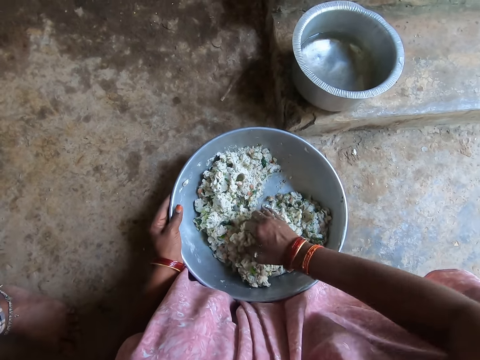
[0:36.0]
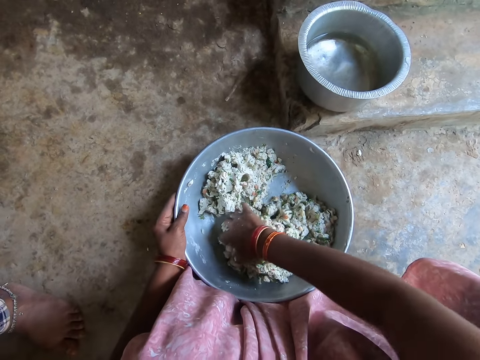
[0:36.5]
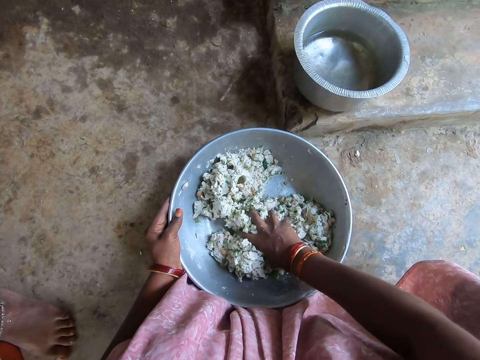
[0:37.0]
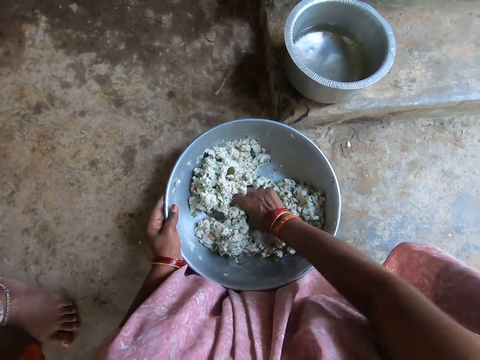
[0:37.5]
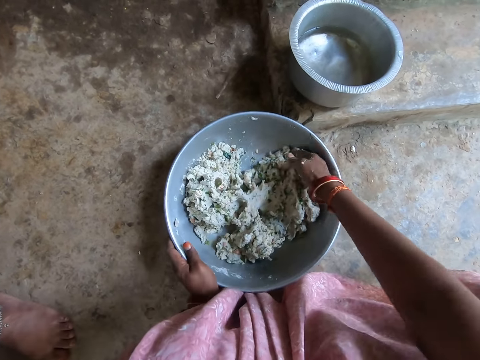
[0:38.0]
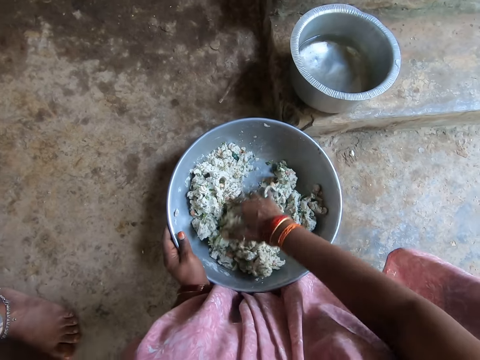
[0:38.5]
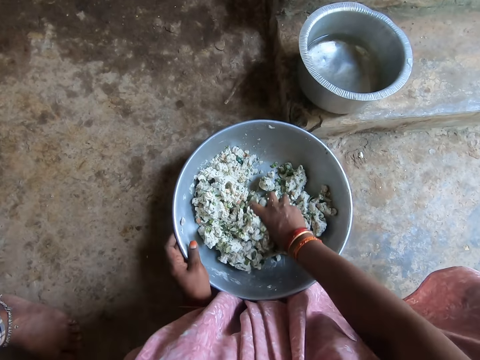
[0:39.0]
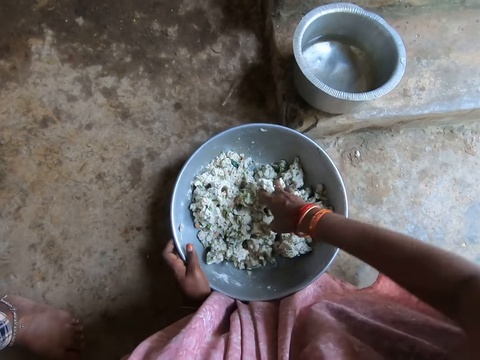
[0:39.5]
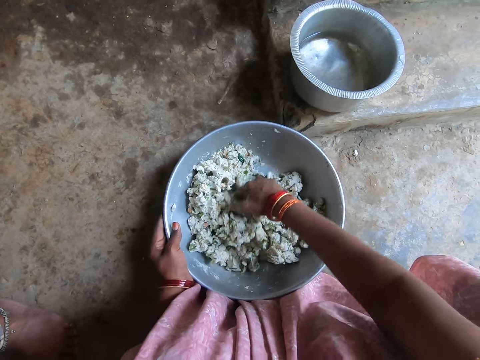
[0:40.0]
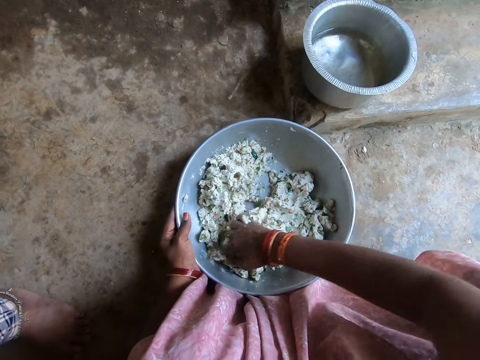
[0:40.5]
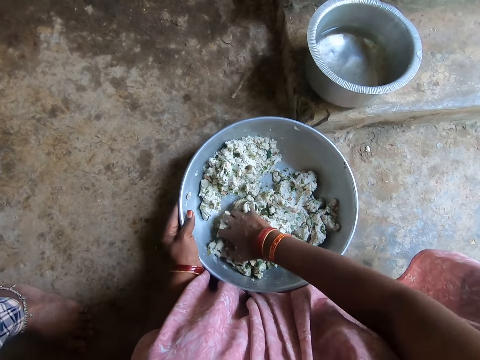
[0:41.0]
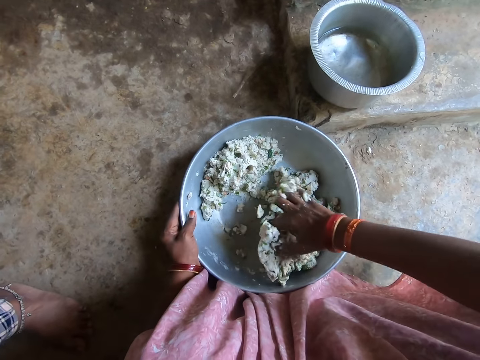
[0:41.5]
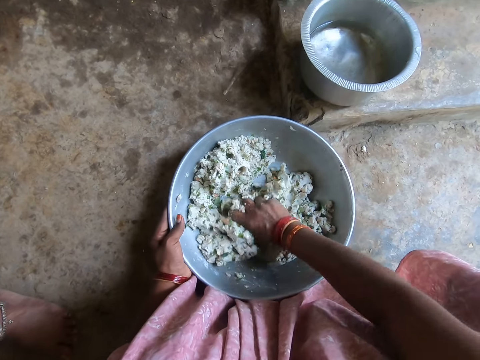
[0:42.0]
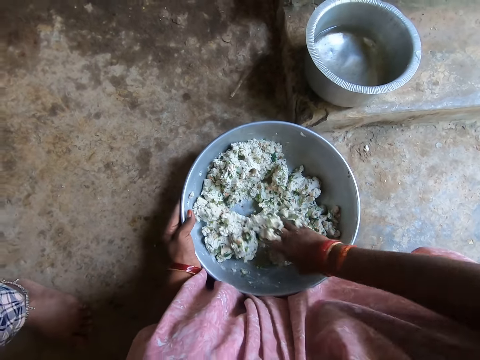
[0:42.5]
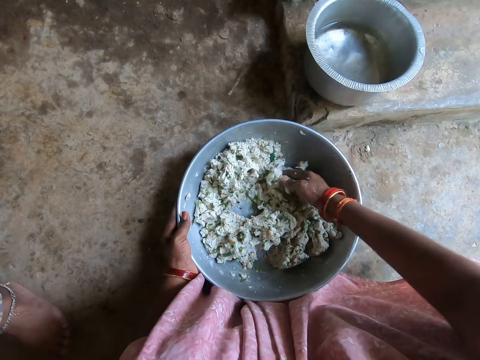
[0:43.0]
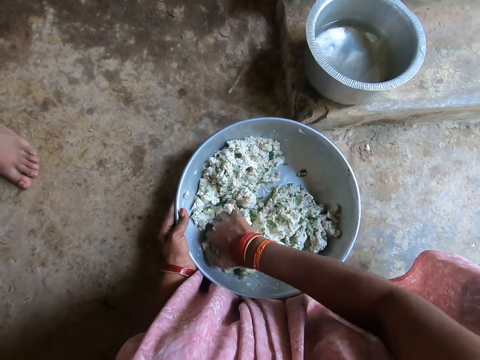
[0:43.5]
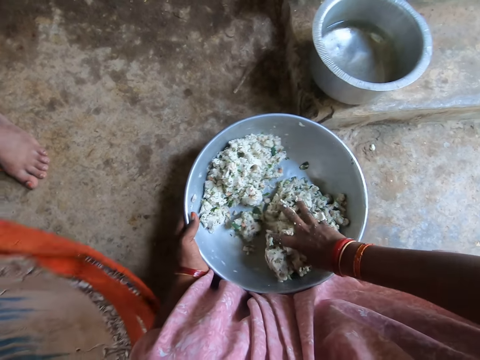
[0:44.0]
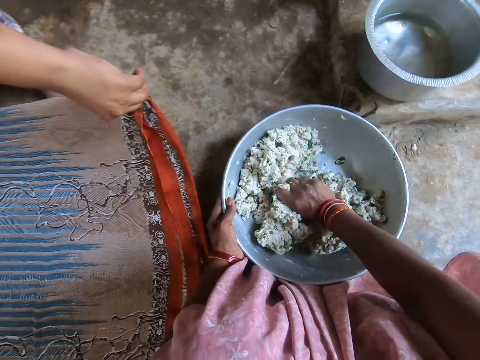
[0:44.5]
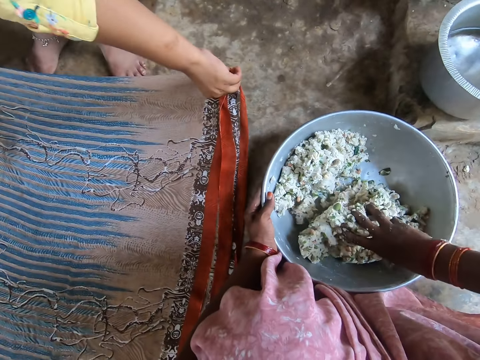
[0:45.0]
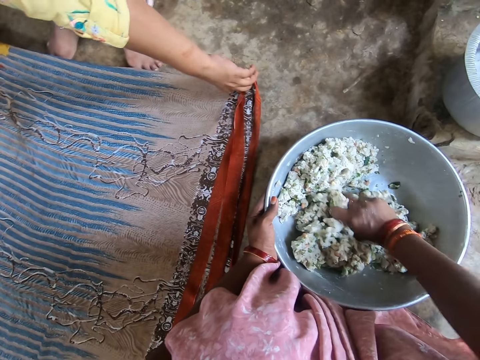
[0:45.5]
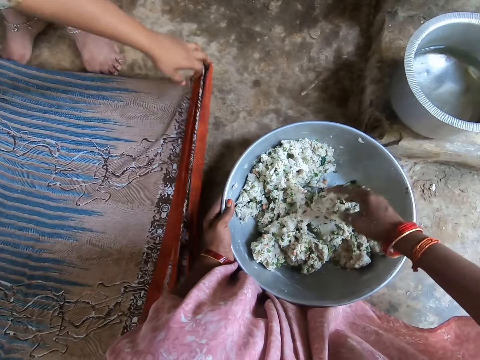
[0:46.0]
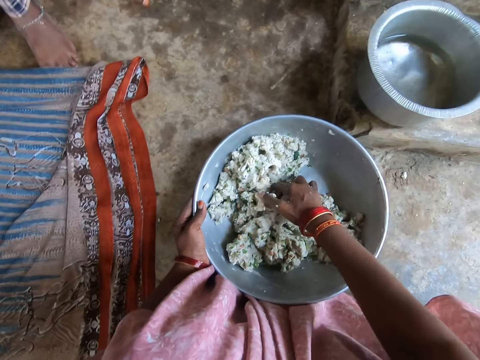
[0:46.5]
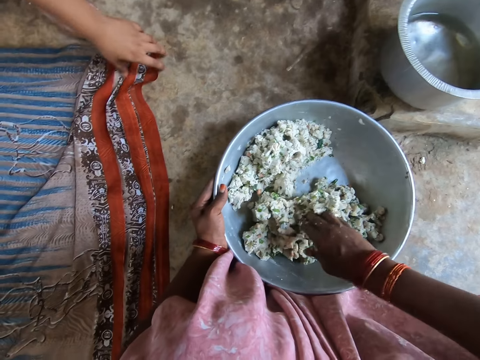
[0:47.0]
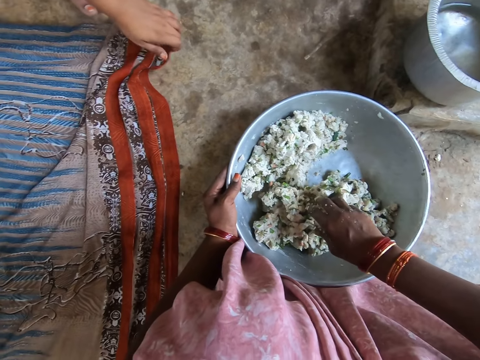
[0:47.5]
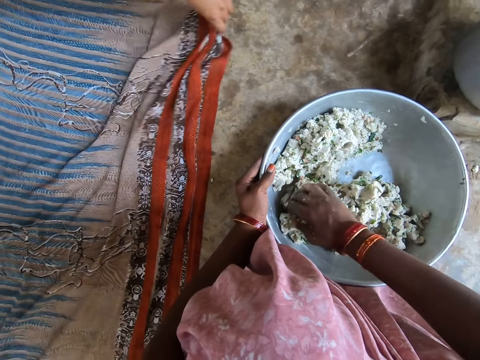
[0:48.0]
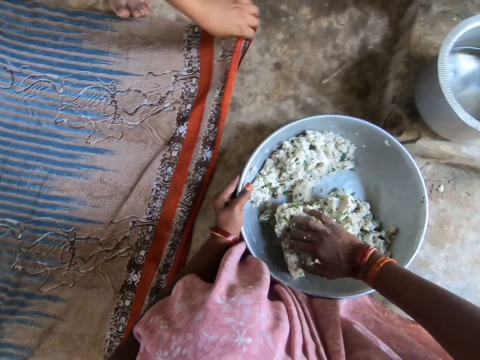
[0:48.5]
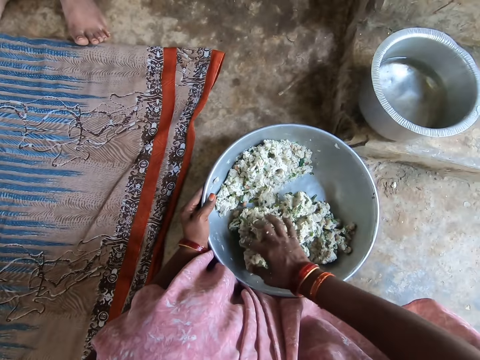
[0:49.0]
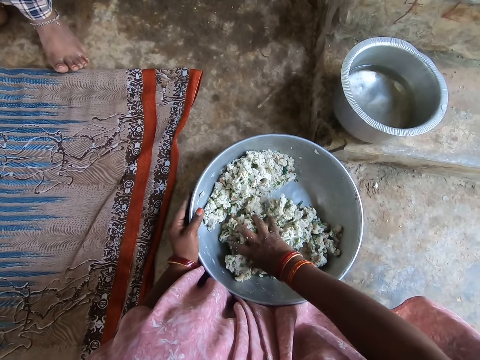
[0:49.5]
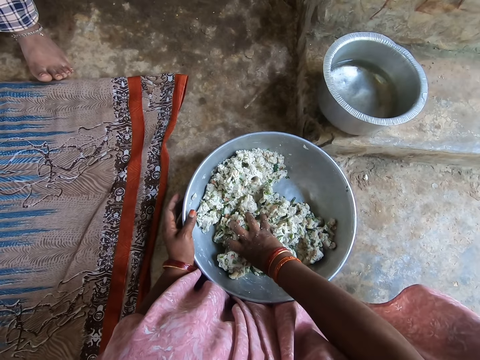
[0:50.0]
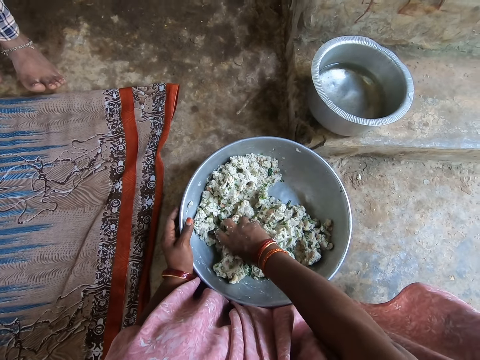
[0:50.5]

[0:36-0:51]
The camera wearer mixes something. They knead the dough. They knead the dough repeatedly. A man spreads cloth on the floor. The man spreads the cloth on the floor again.

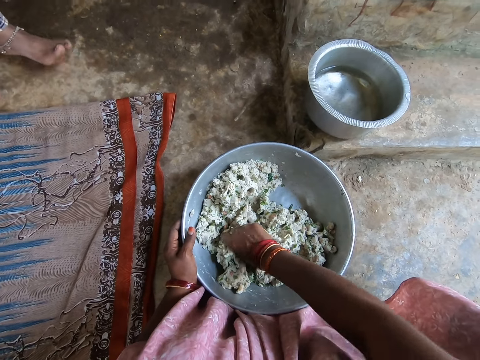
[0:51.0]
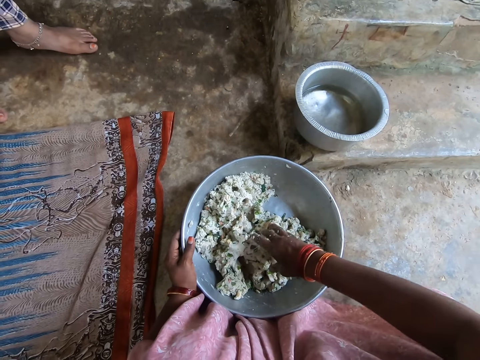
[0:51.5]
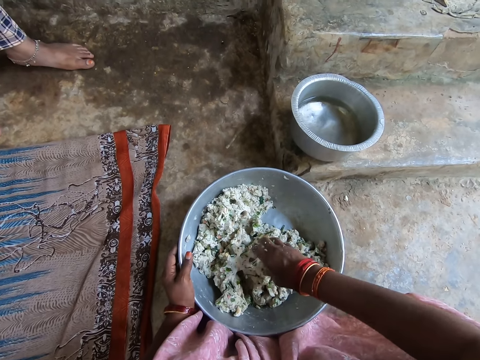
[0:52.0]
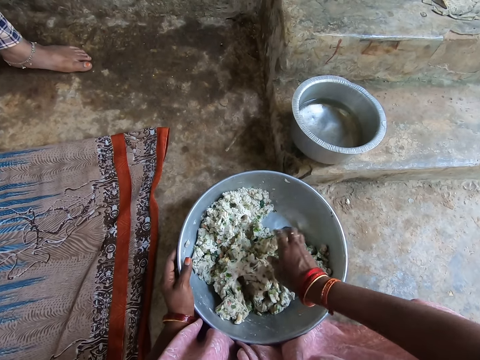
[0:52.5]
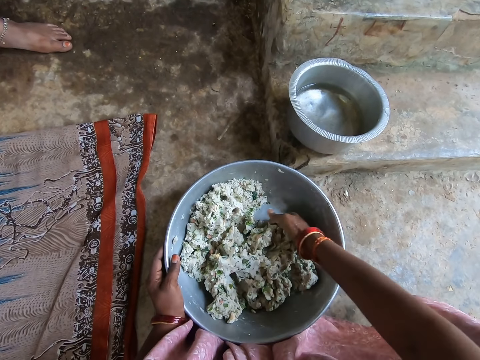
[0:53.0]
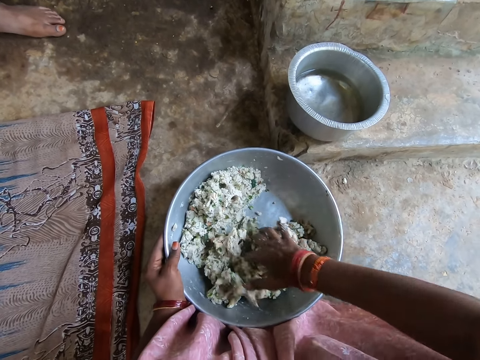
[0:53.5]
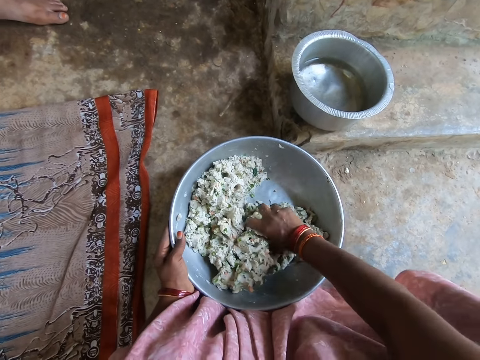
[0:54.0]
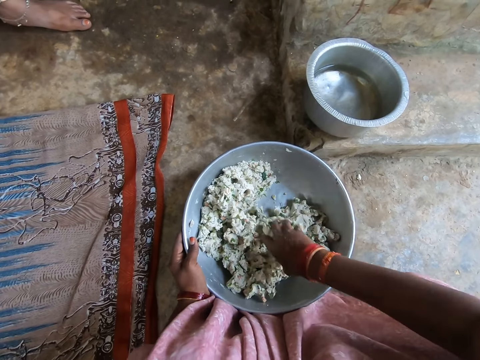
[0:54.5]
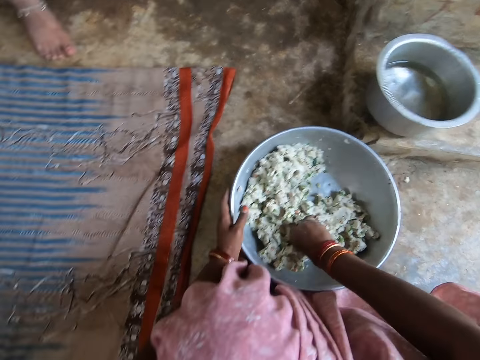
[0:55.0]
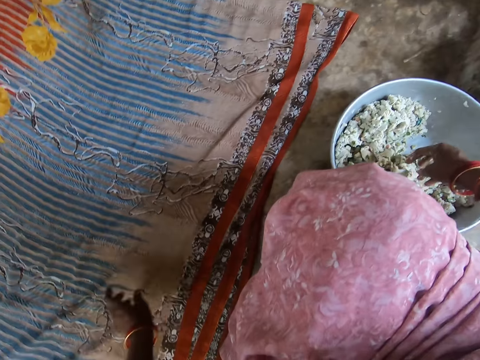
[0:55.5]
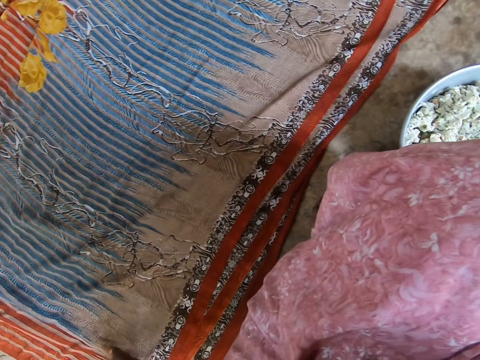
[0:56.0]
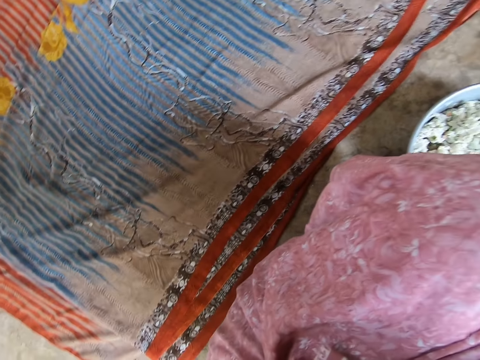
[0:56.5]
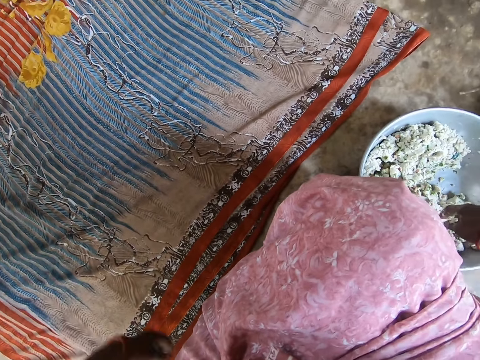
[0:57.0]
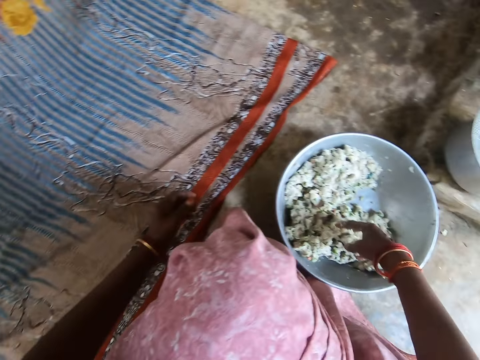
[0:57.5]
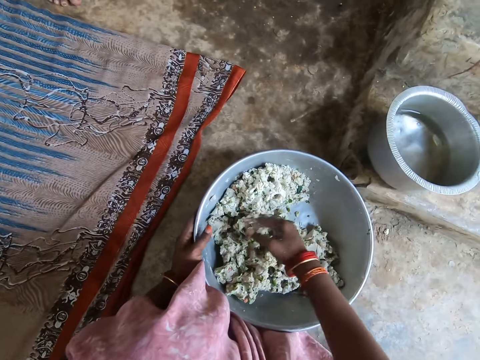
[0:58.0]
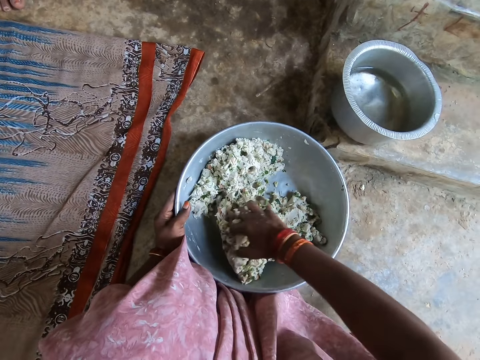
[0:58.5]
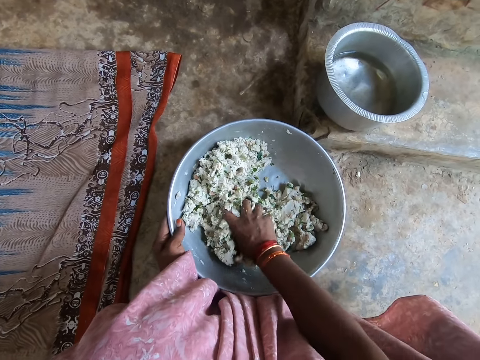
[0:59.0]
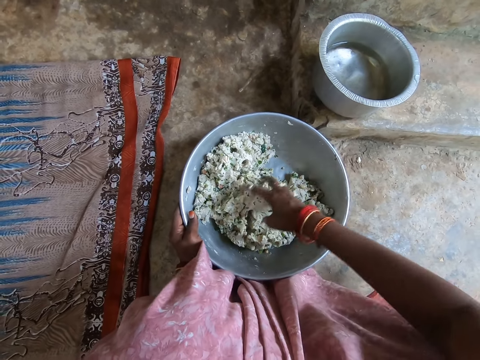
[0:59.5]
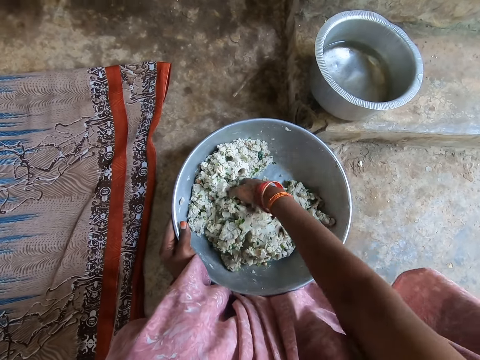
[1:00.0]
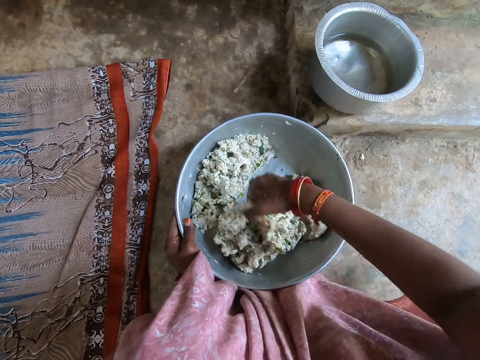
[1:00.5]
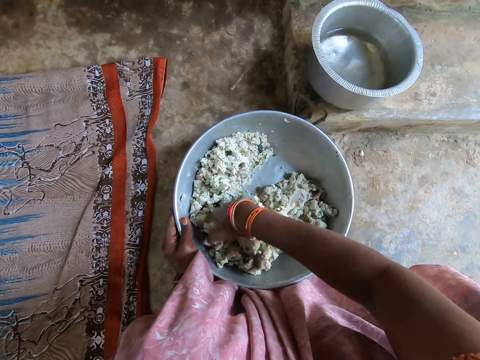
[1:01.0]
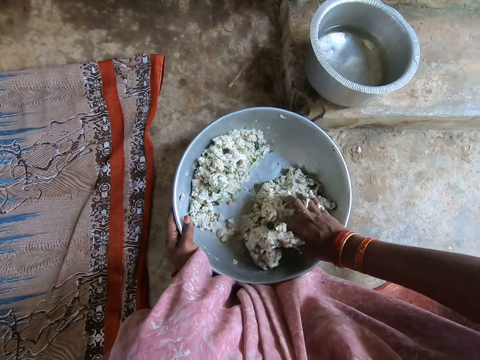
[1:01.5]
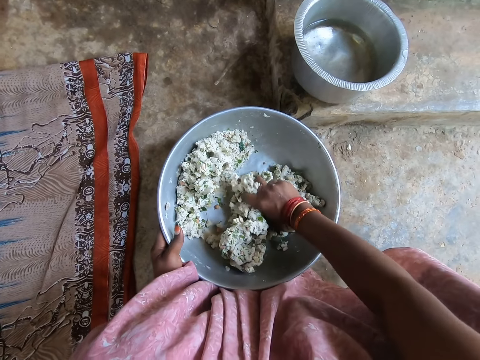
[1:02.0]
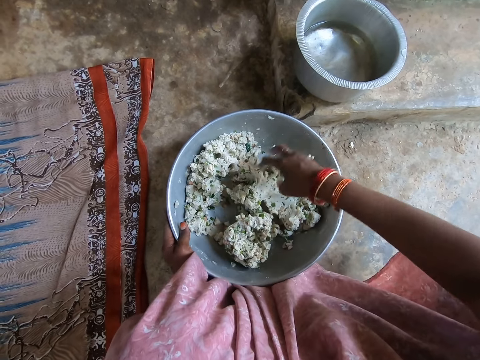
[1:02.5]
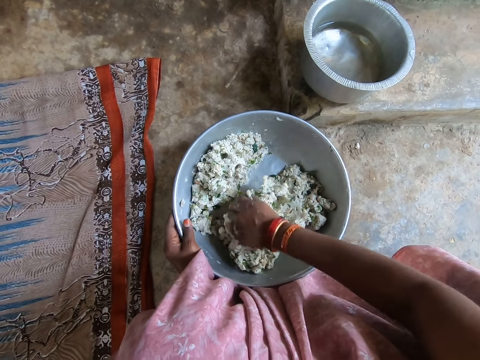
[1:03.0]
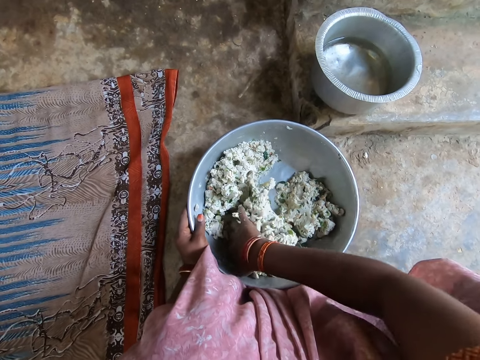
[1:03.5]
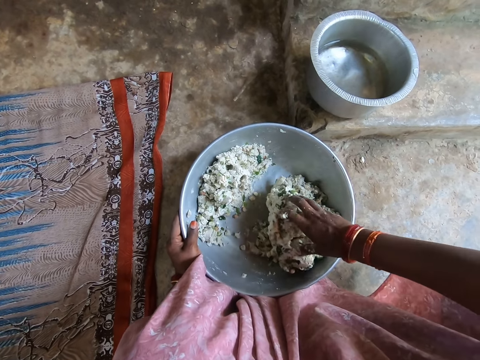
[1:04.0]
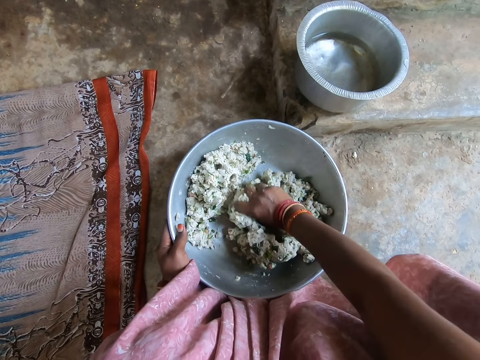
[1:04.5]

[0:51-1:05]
The camera wearer converses with a person. They mix something. They knead the dough. They look around. They converse with the person. They hold the bowl and mix something. They knead the dough again. They knead the dough again.
